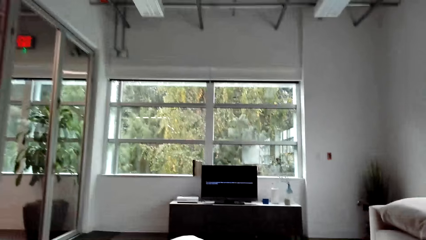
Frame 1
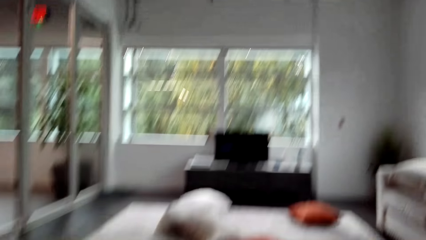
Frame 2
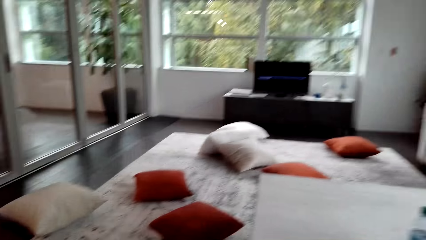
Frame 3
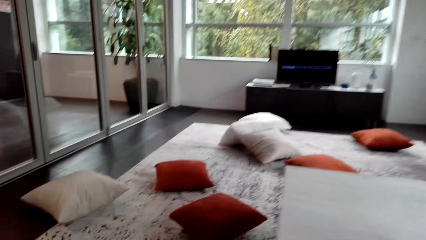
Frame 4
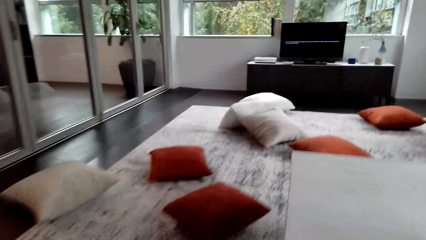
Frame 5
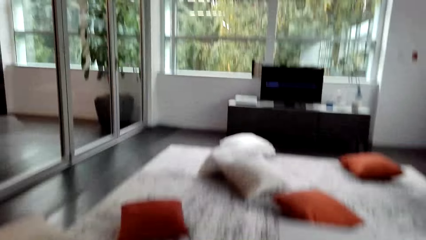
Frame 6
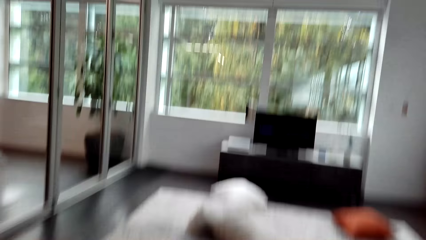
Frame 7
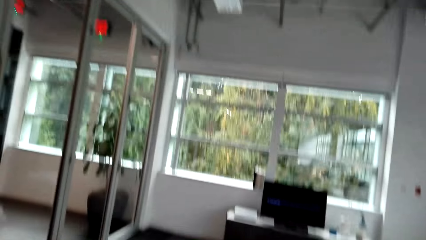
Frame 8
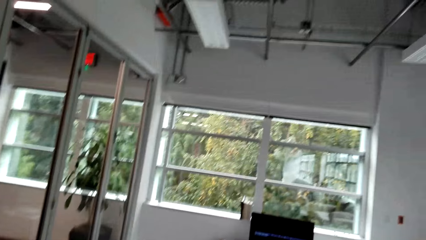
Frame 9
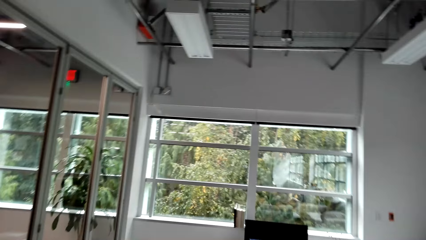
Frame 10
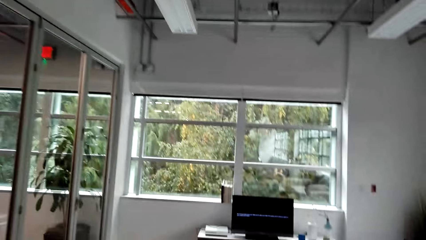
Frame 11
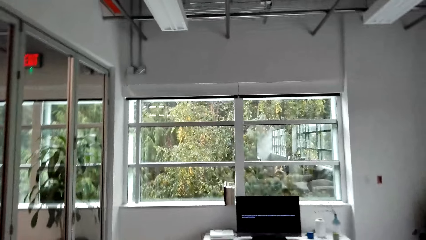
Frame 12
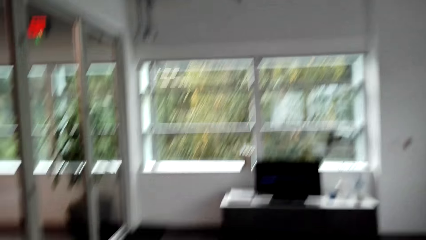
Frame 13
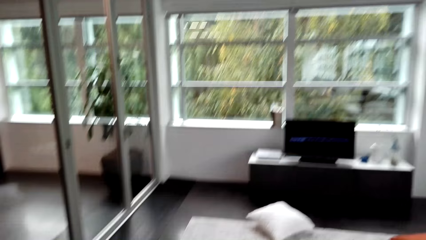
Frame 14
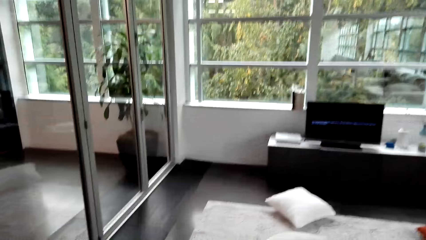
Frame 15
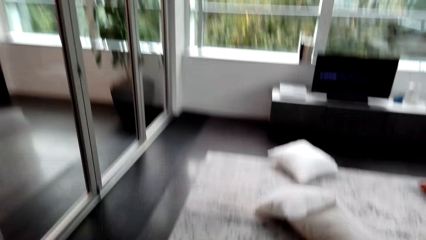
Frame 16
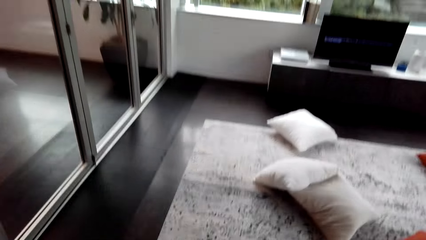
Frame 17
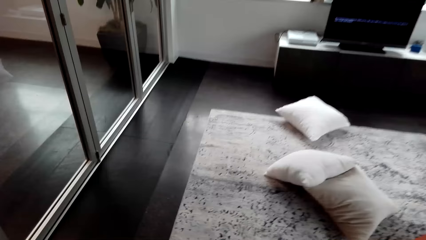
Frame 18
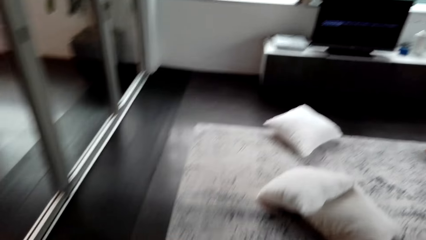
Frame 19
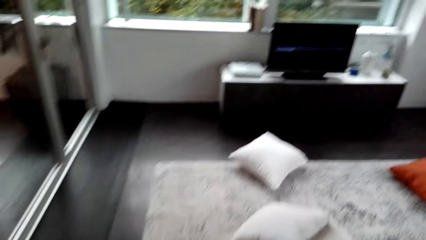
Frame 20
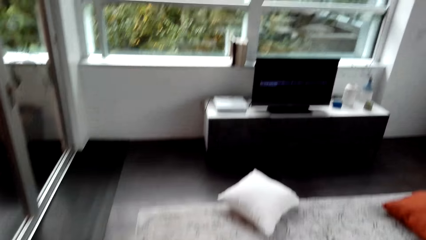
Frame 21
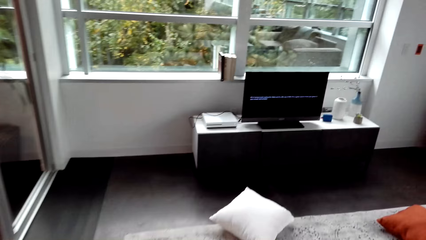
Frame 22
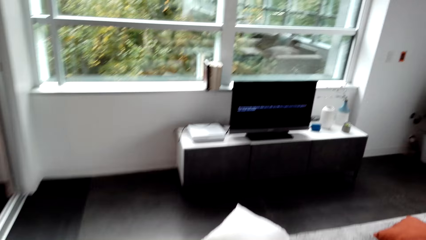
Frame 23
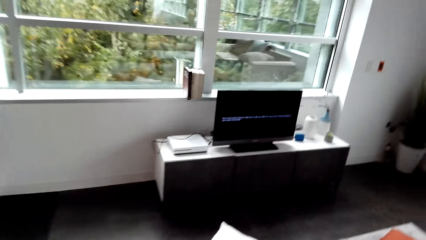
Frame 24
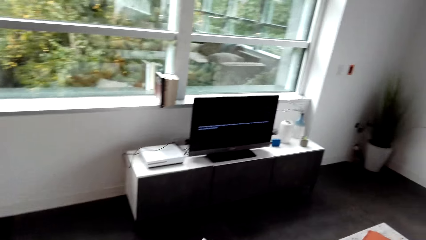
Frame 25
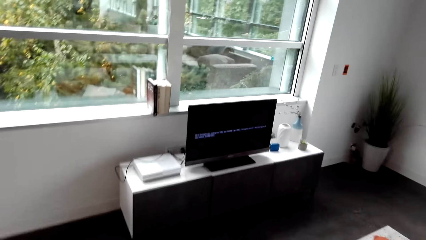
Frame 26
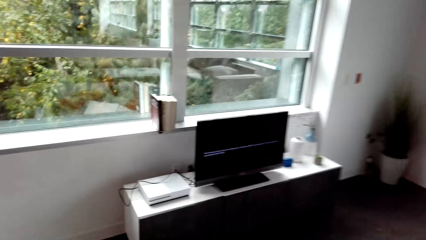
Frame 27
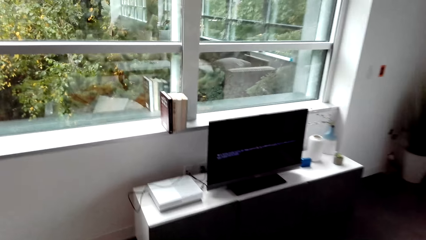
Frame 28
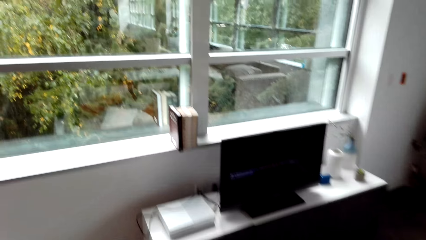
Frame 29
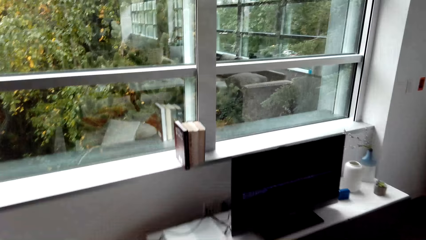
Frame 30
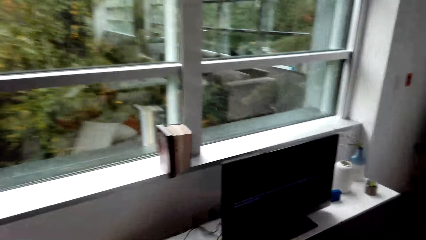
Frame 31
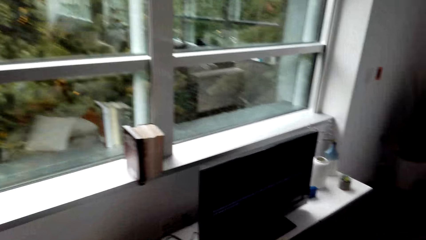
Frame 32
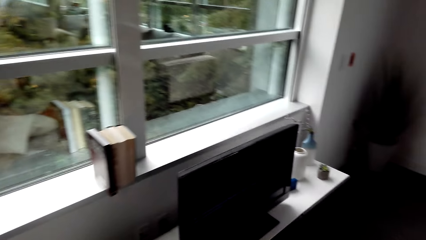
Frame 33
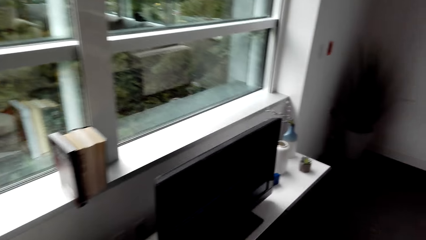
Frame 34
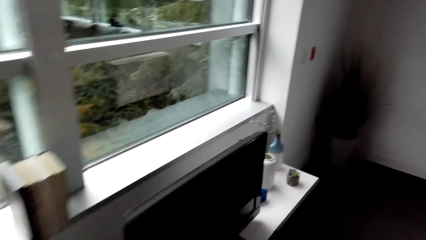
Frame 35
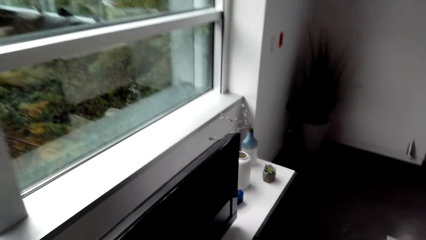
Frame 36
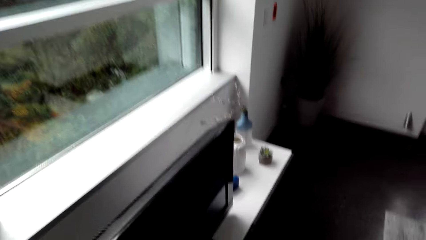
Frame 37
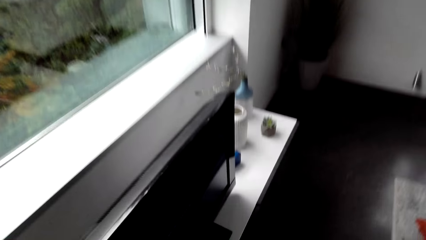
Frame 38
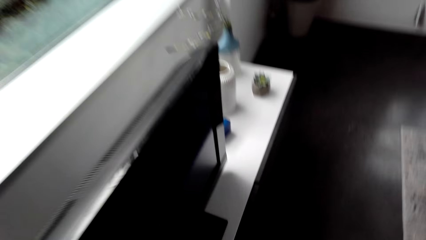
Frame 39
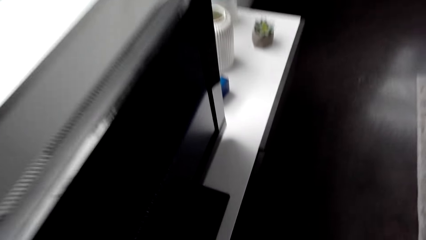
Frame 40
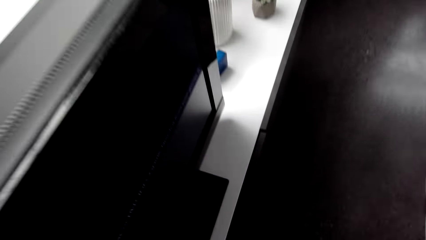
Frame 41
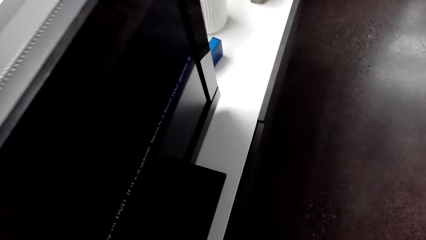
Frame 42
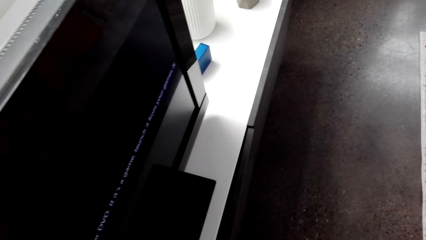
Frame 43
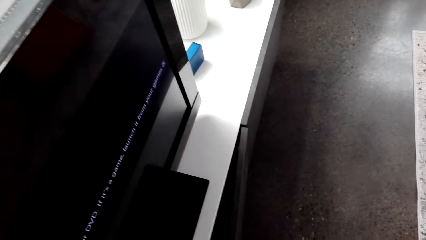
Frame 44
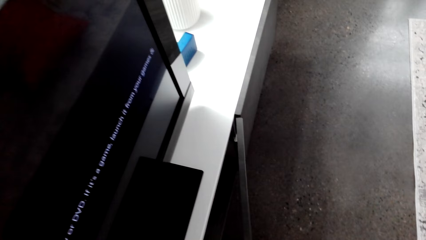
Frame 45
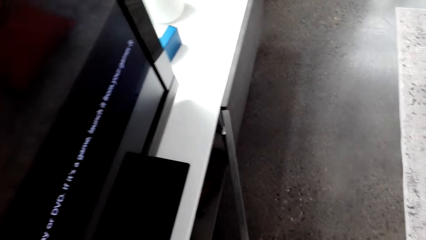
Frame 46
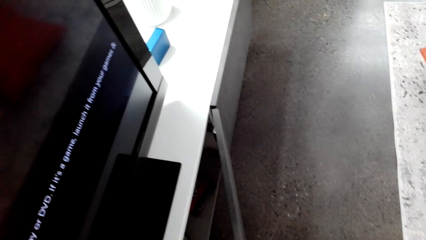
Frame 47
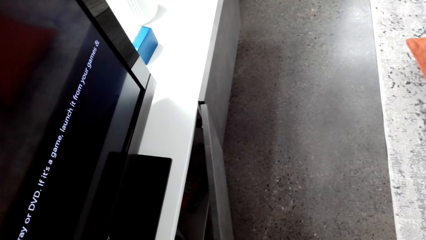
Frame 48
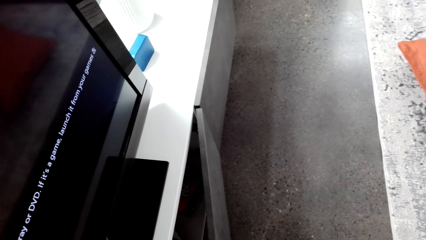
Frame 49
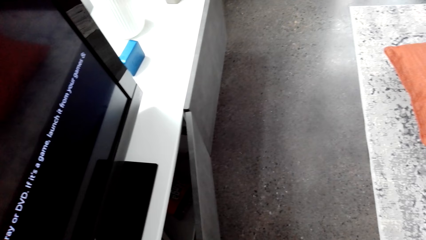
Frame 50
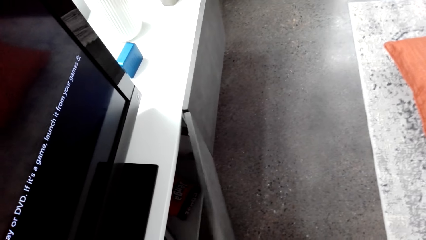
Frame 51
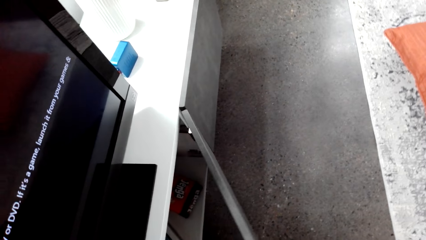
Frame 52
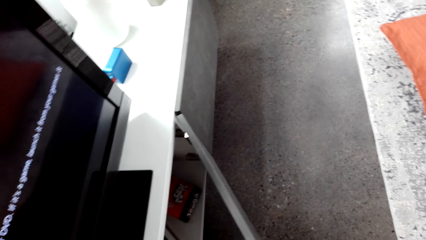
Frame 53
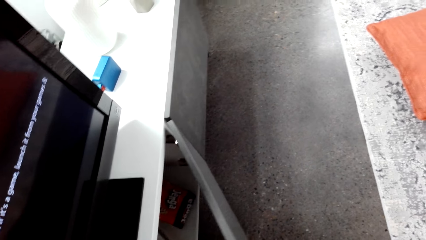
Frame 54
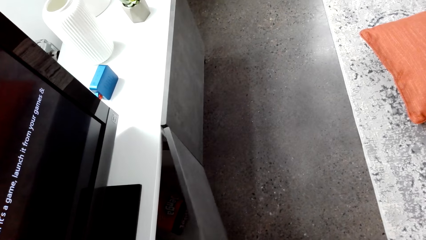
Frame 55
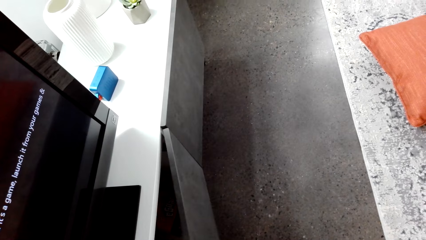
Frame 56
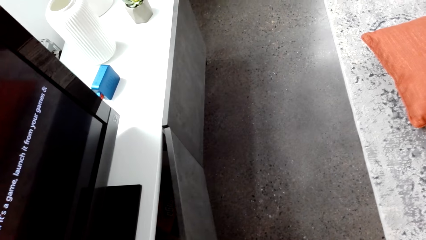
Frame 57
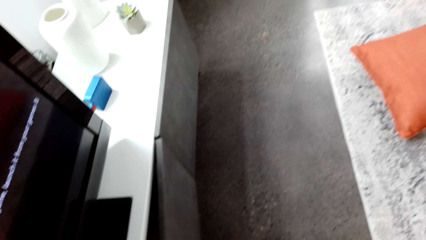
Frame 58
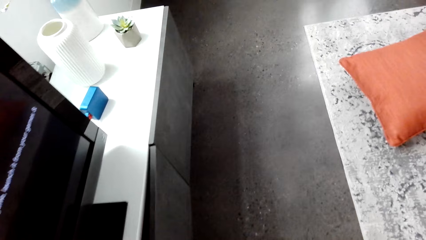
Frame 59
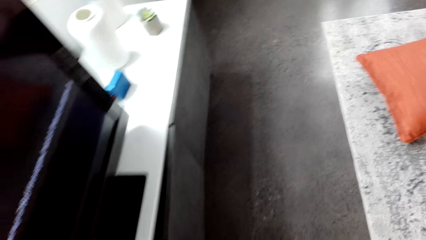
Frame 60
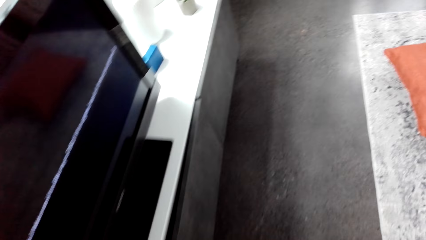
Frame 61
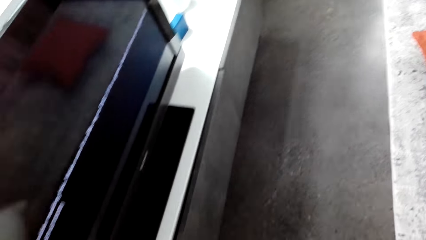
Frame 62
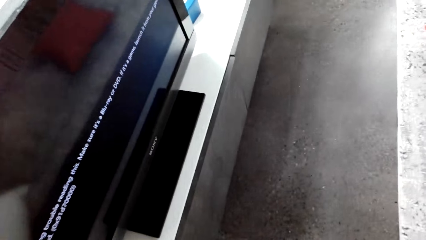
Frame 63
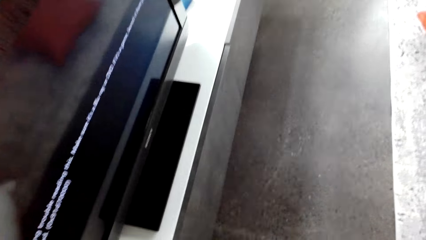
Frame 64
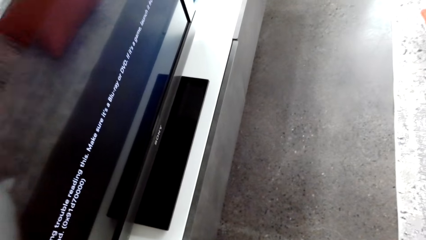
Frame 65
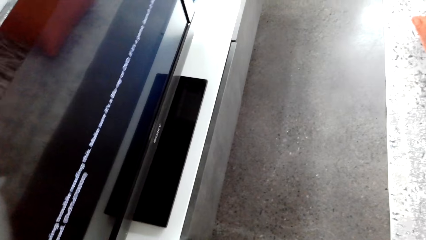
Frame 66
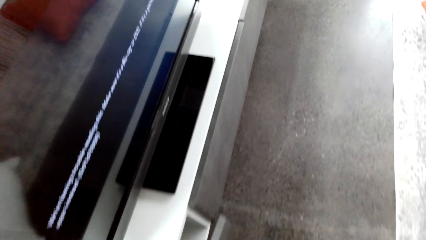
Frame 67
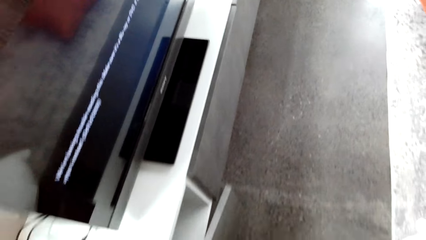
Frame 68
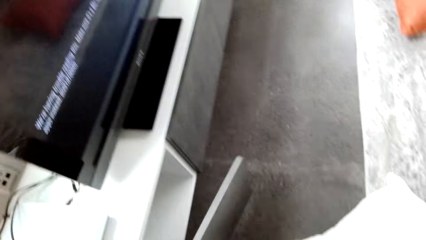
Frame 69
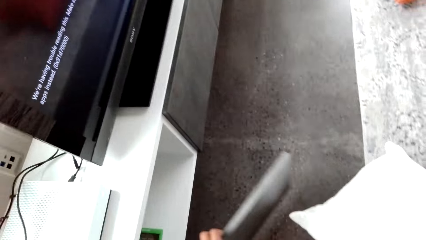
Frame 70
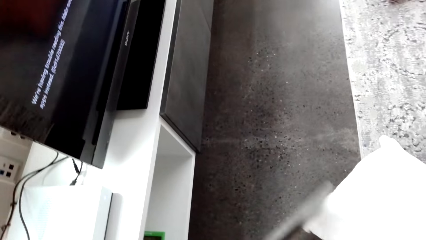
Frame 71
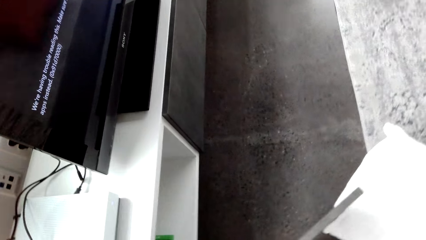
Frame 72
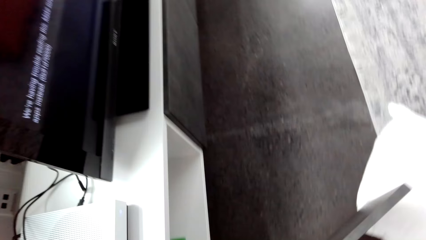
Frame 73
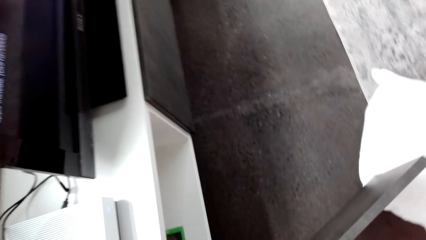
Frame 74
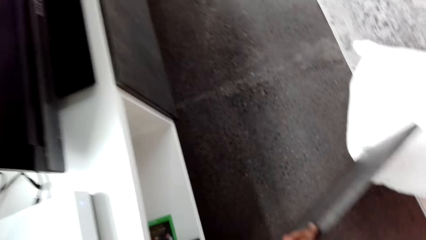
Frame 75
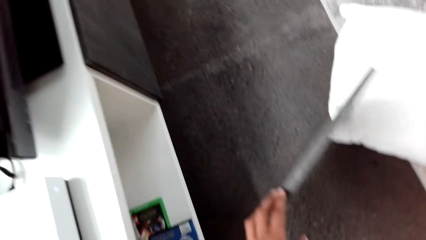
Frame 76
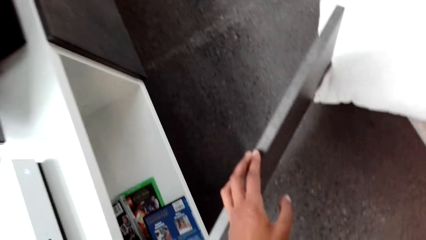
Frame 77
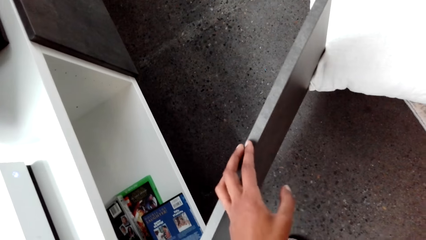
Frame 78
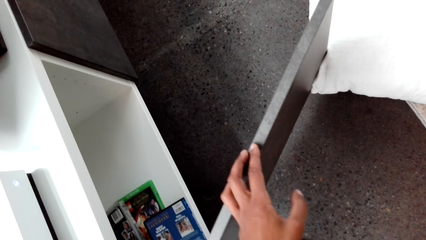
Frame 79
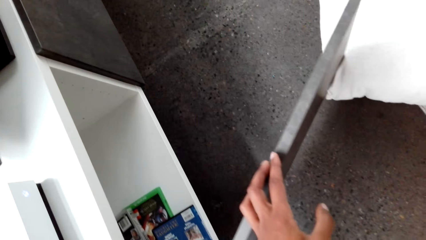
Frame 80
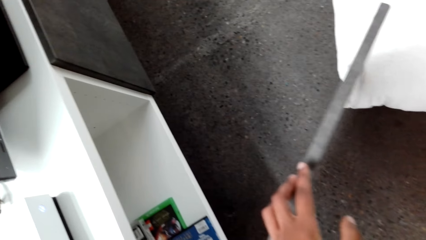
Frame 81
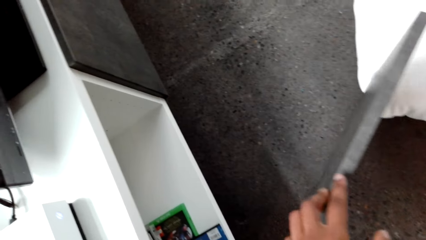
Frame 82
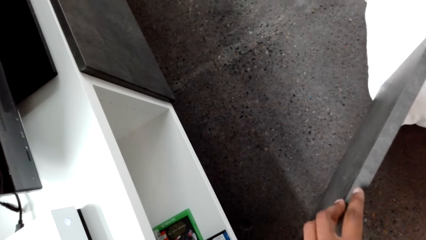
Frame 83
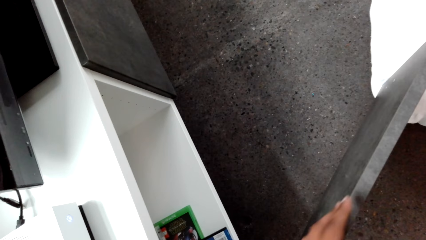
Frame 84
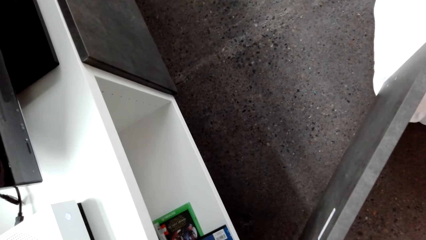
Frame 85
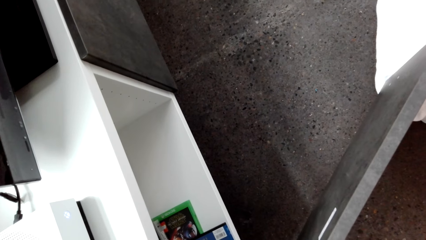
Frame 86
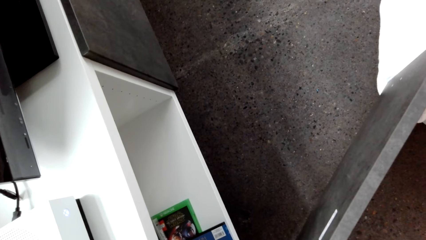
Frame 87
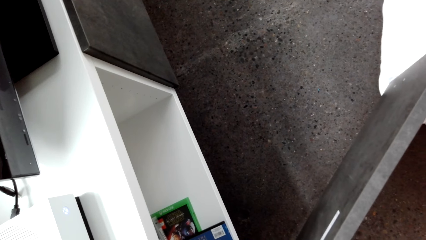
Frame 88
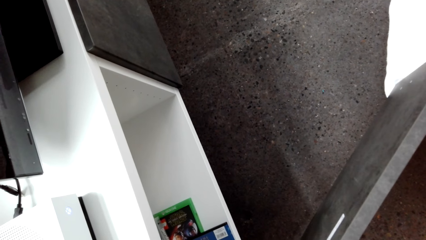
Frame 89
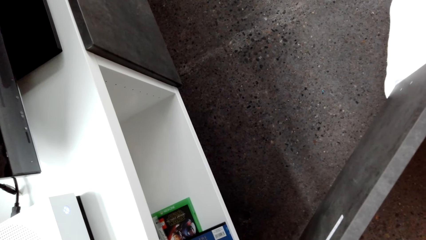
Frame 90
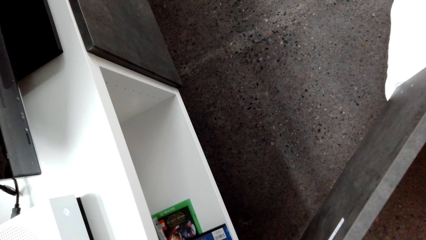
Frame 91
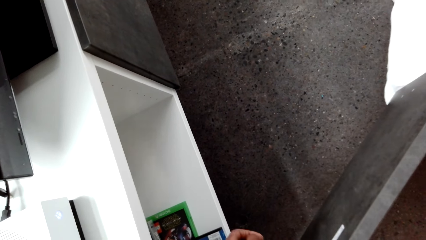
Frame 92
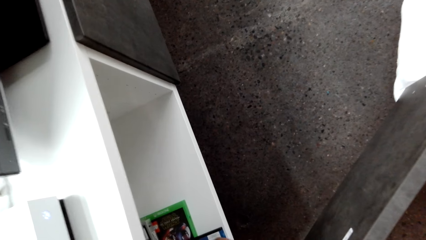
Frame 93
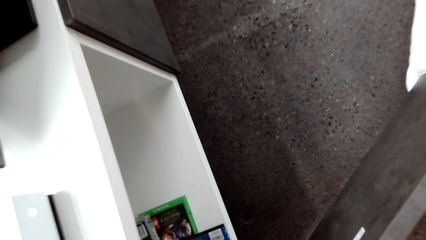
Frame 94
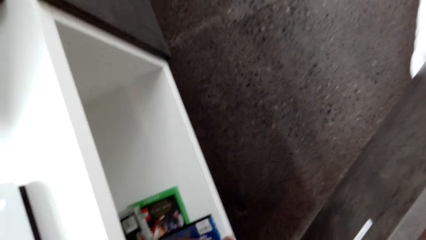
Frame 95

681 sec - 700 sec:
The camera wearer stands up. They walk around. They walk towards the television. They open the cupboard. They close the cupboard. They open the cupboard.
